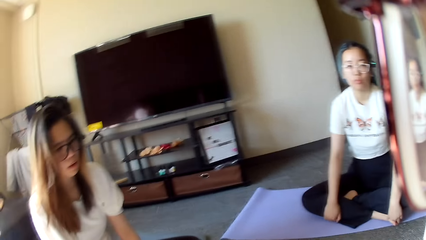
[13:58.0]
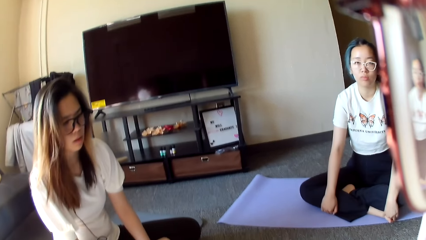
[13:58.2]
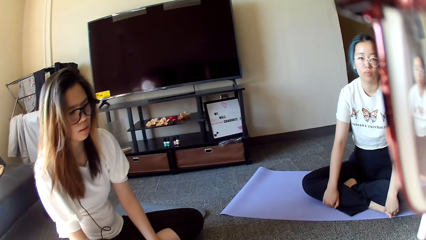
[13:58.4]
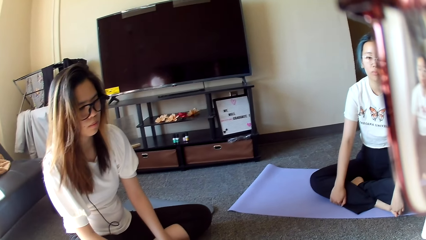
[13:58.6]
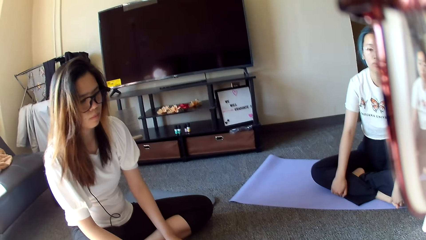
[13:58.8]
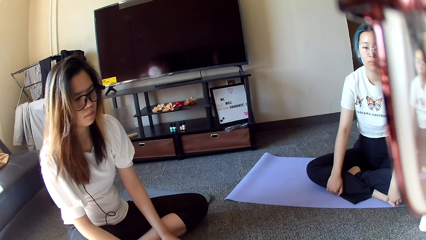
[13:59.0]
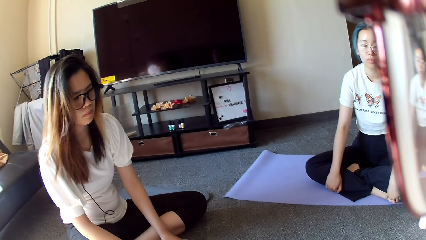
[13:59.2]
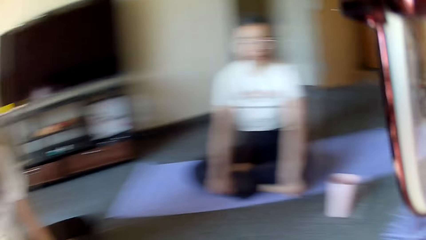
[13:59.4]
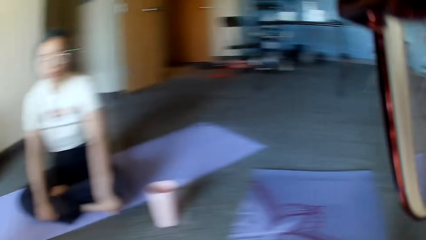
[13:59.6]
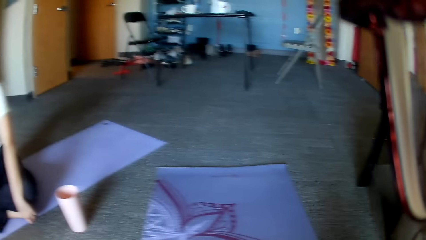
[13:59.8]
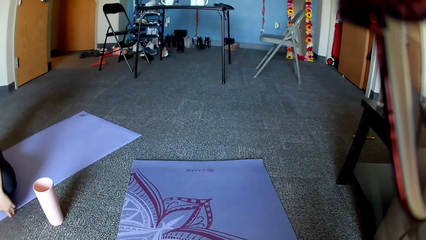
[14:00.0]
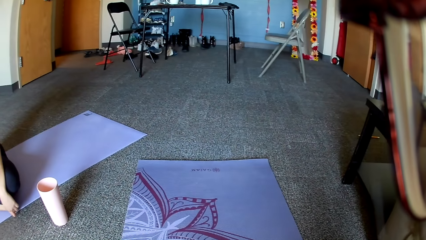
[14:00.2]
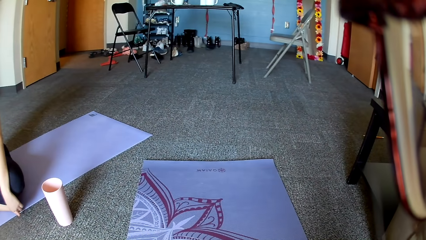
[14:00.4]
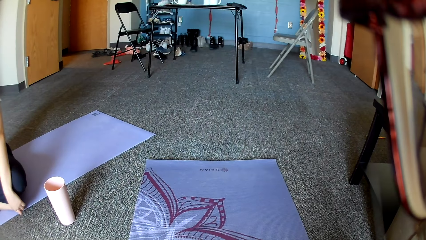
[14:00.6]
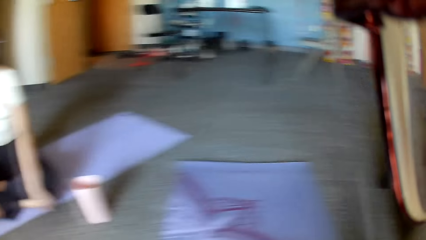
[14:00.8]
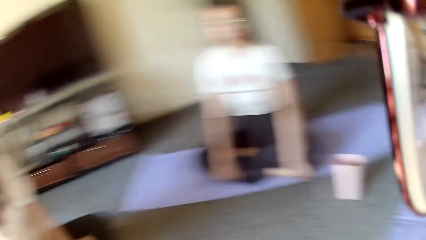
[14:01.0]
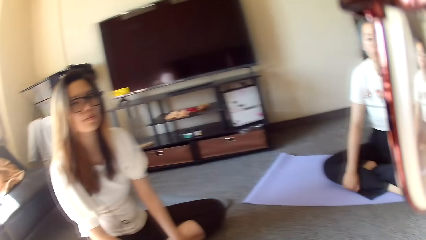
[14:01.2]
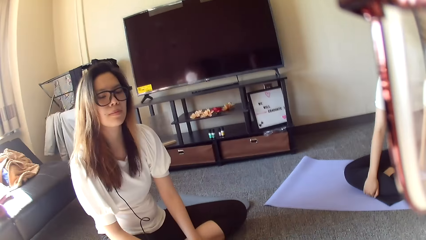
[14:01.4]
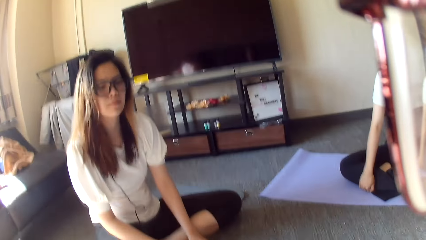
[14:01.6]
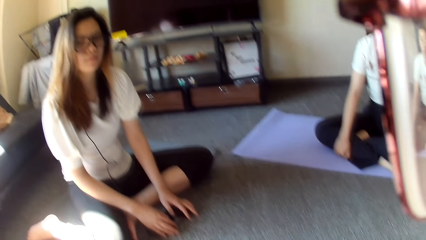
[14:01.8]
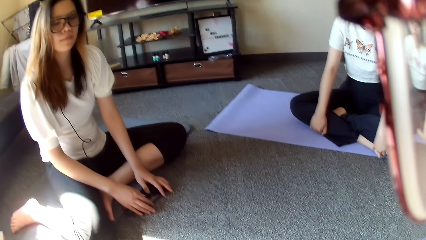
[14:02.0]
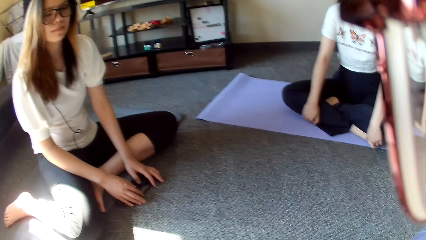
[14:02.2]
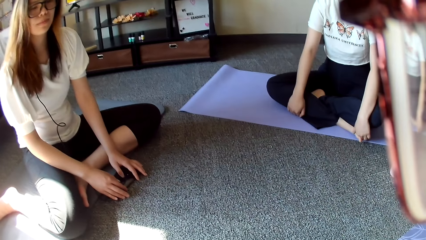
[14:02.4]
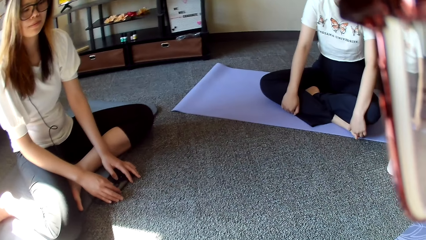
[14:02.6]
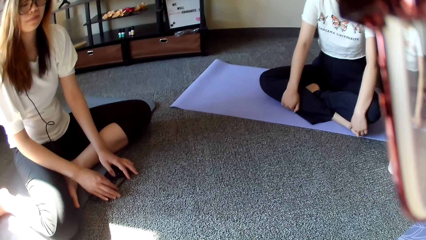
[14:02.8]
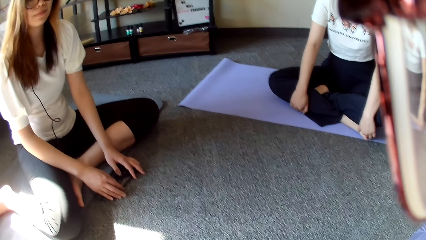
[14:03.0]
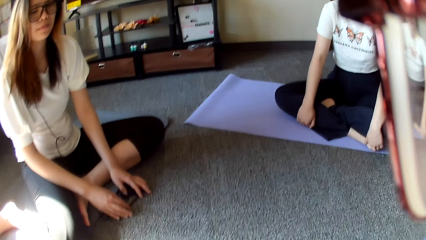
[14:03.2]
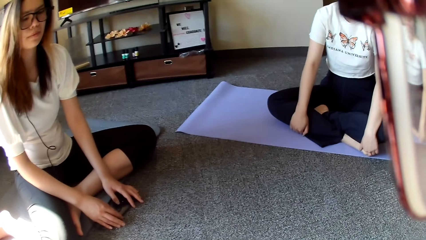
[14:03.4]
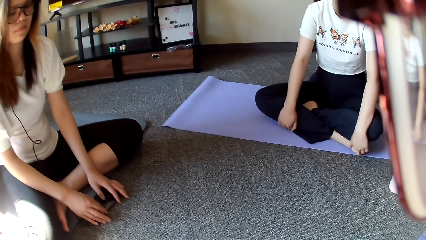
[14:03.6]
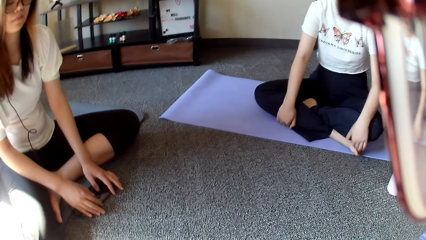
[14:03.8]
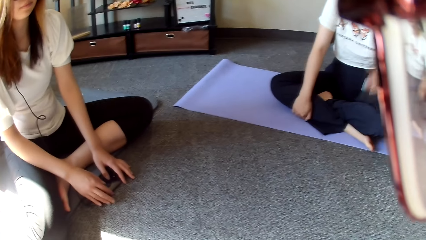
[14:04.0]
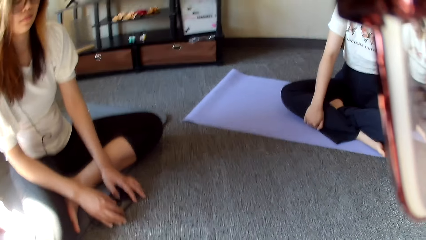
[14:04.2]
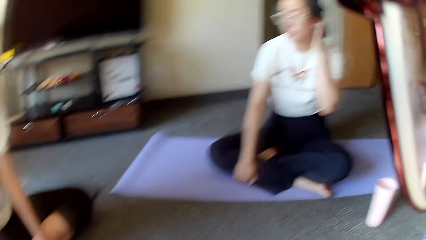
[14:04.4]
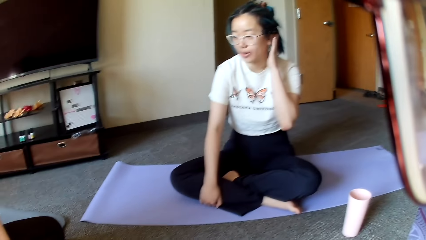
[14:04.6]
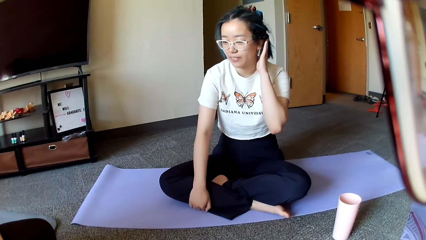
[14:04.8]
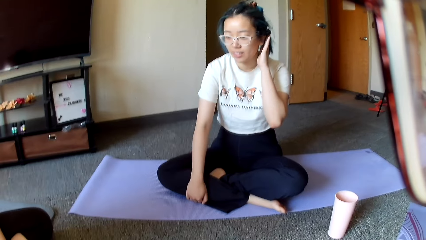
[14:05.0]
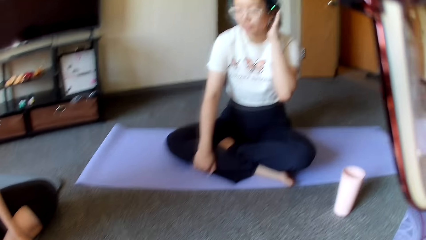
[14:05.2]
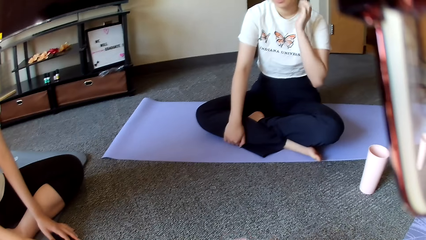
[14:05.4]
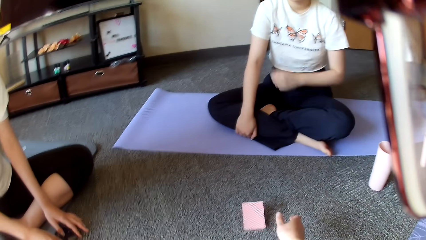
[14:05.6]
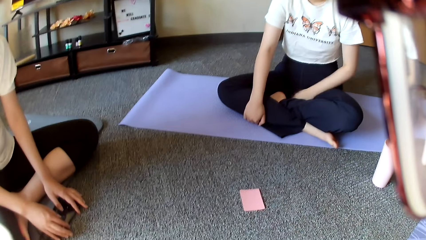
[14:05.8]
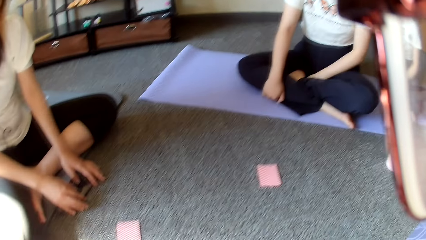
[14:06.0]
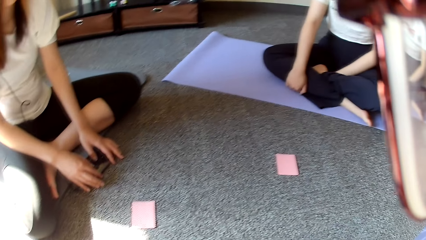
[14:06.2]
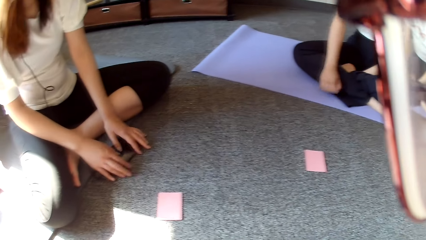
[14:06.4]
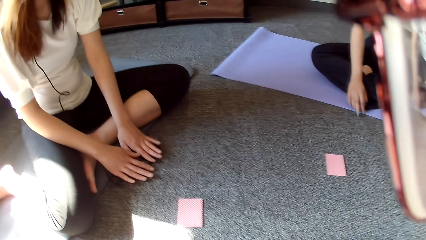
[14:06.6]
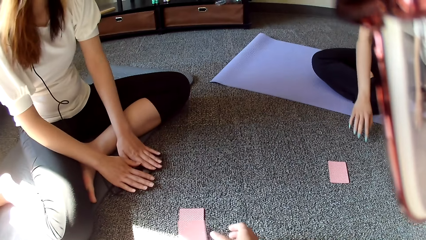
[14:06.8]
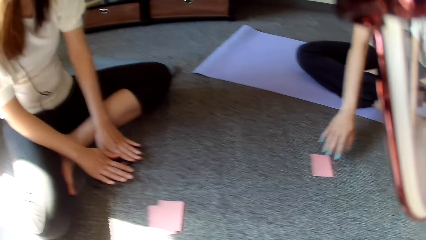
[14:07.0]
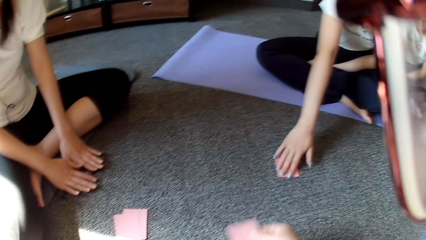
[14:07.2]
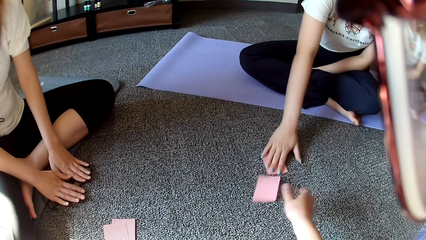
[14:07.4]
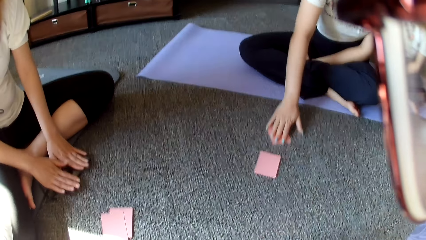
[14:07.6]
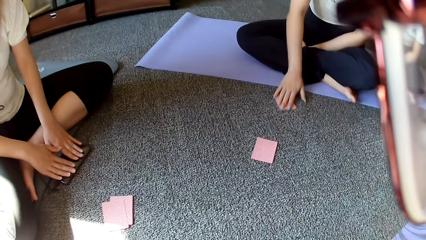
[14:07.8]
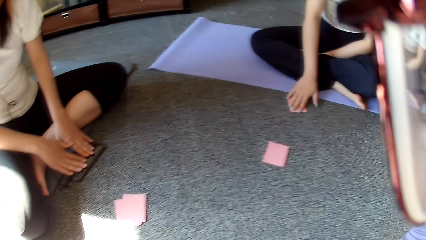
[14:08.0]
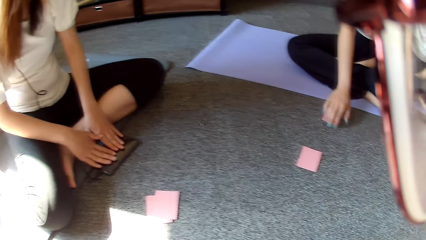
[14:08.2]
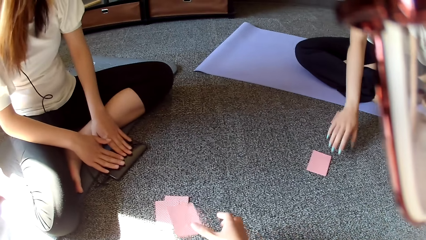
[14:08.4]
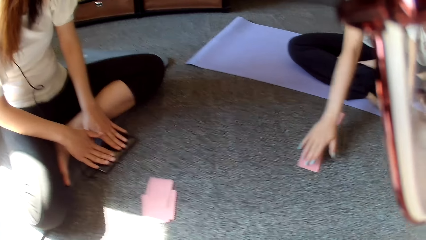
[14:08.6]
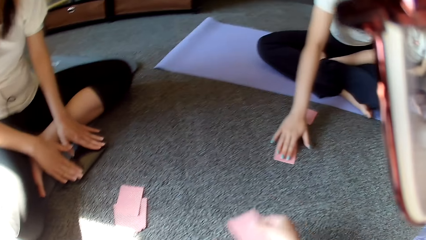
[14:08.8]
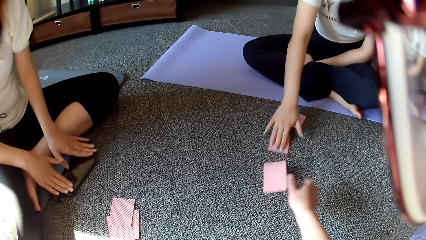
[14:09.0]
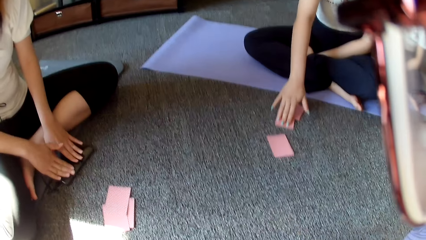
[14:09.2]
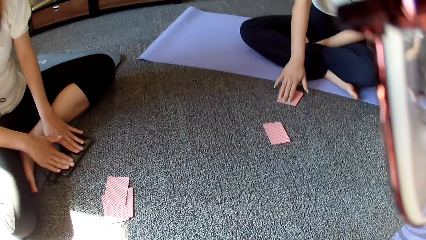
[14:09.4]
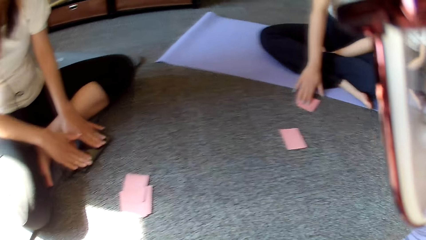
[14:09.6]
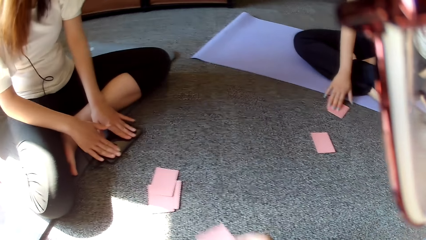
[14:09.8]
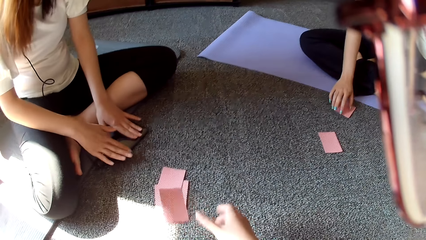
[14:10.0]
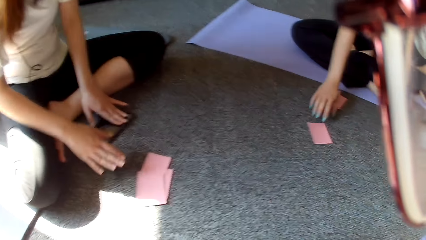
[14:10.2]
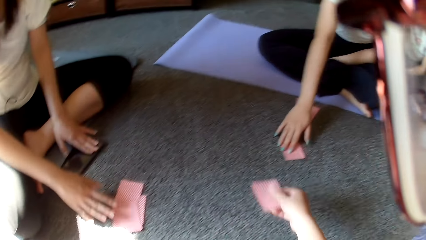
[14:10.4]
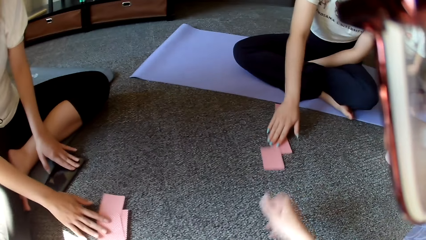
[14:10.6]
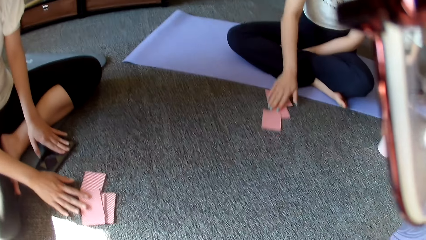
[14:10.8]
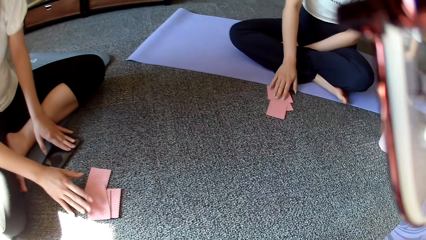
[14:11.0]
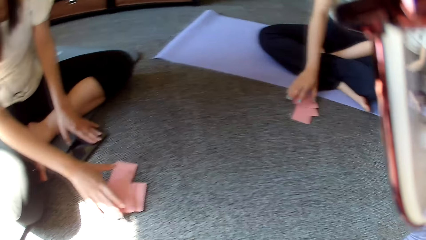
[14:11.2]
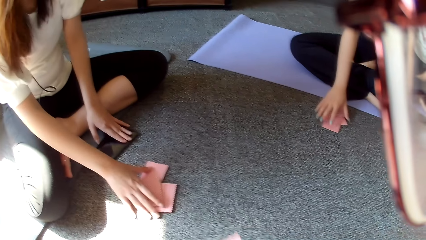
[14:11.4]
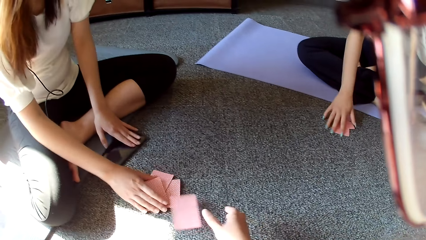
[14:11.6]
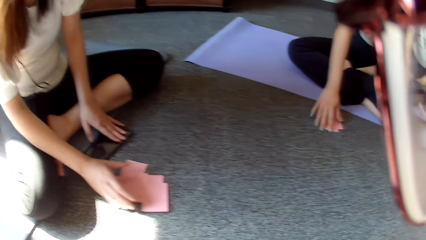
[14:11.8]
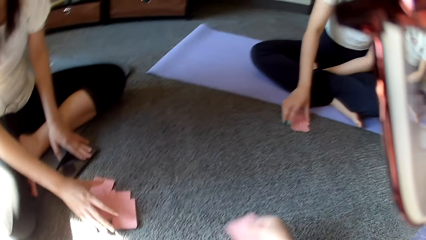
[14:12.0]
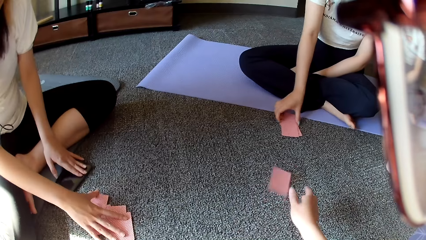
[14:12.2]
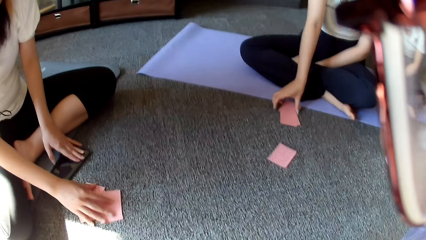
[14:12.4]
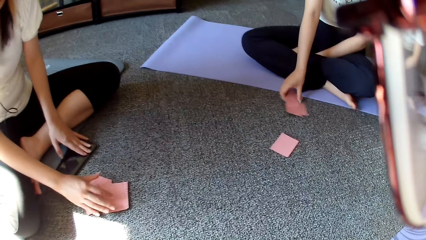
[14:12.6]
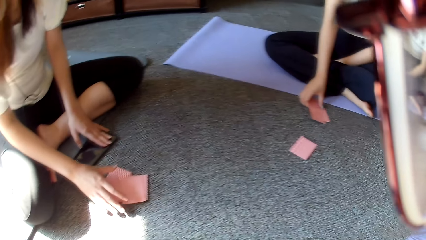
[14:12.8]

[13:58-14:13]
The camera wearer looks aside. A person touches the head. The camera wearer distributes the card. The person picks the cards. A woman moves the cards towards her. Another person picks the cards. Another woman moves the cards towards her.
